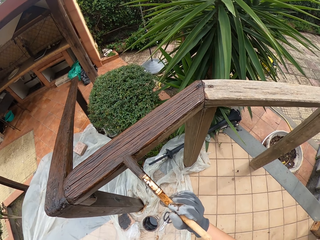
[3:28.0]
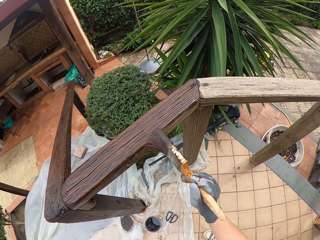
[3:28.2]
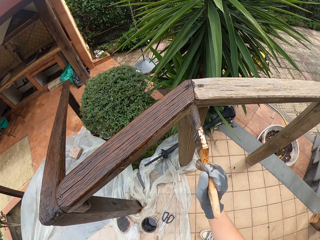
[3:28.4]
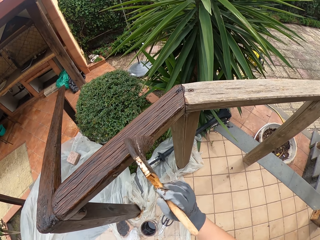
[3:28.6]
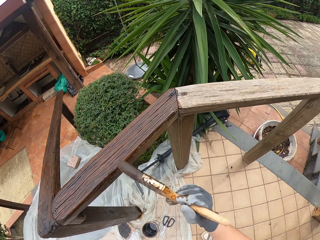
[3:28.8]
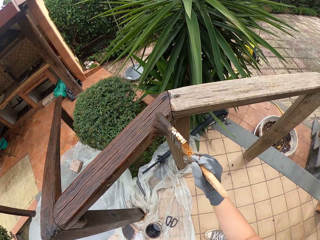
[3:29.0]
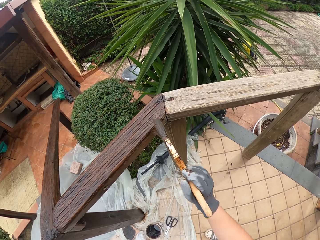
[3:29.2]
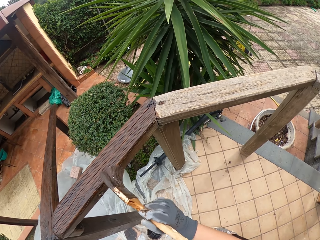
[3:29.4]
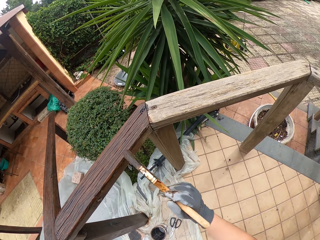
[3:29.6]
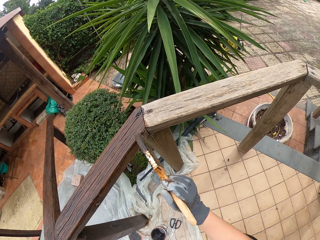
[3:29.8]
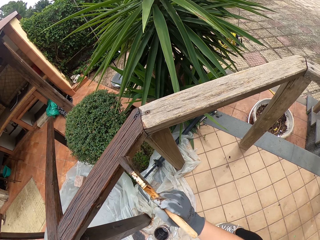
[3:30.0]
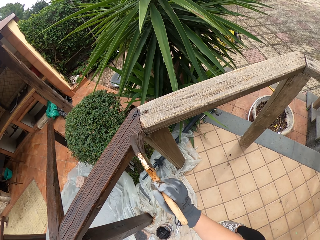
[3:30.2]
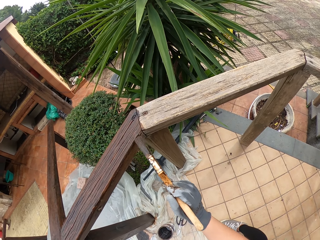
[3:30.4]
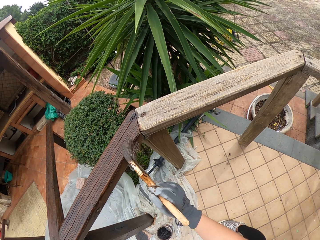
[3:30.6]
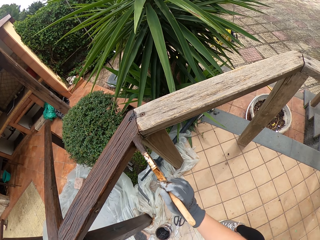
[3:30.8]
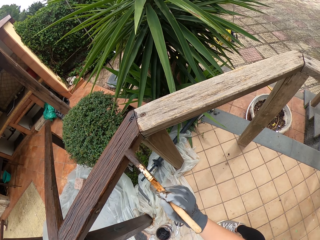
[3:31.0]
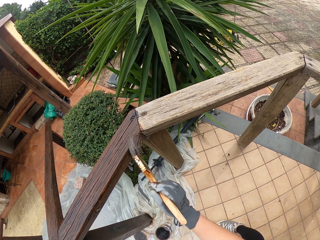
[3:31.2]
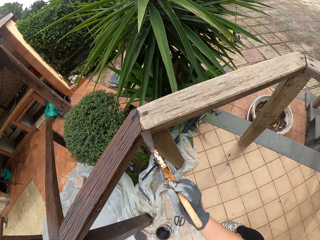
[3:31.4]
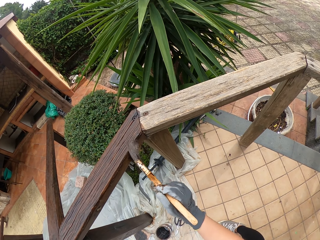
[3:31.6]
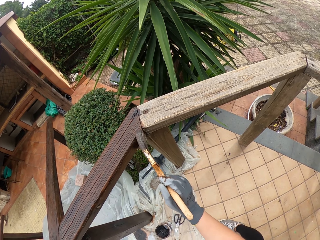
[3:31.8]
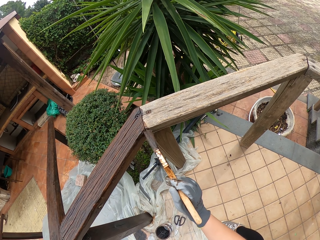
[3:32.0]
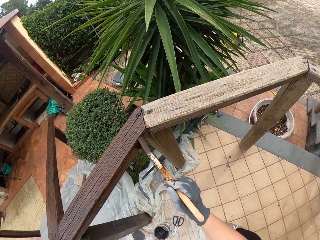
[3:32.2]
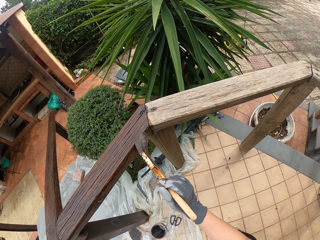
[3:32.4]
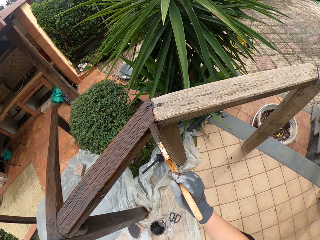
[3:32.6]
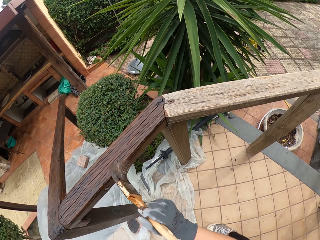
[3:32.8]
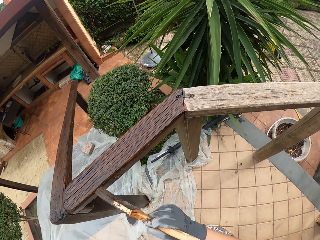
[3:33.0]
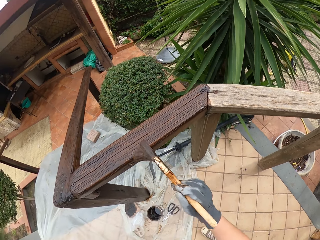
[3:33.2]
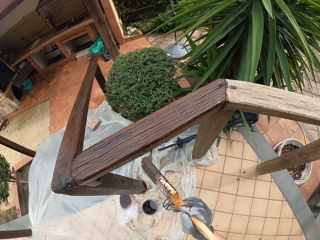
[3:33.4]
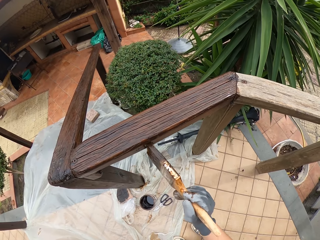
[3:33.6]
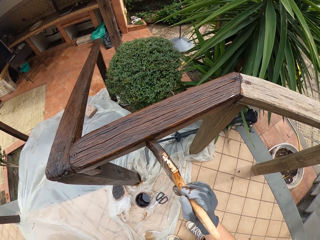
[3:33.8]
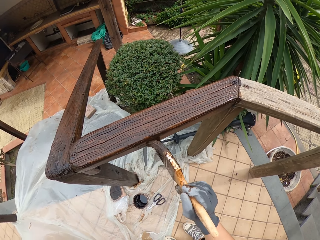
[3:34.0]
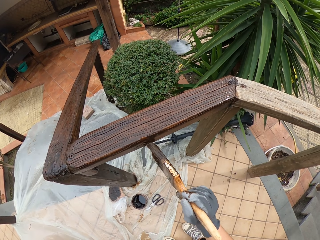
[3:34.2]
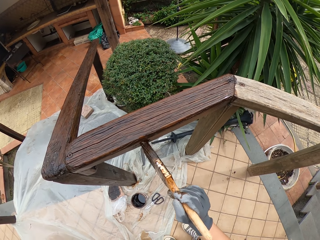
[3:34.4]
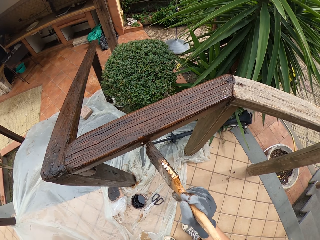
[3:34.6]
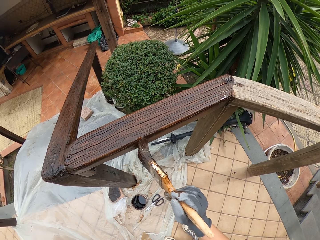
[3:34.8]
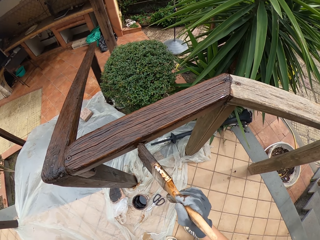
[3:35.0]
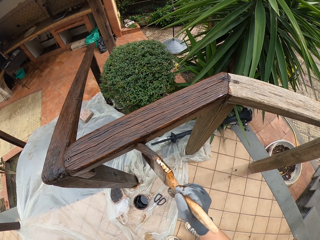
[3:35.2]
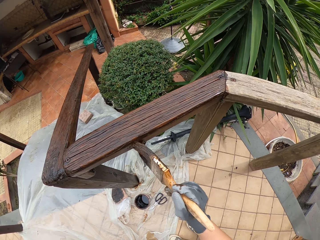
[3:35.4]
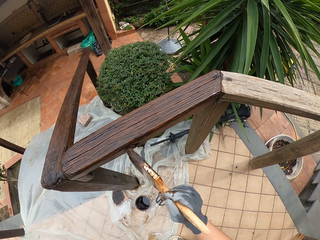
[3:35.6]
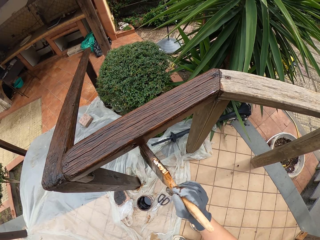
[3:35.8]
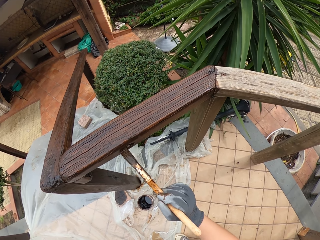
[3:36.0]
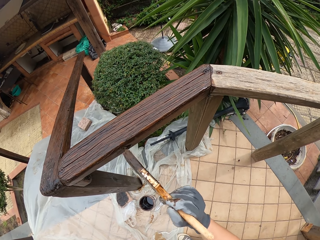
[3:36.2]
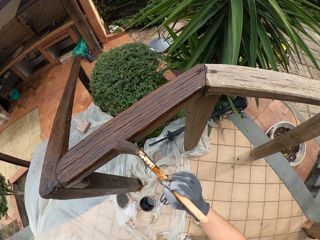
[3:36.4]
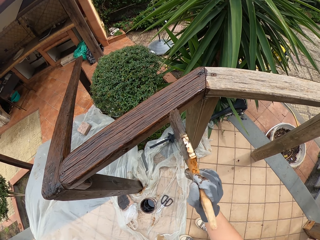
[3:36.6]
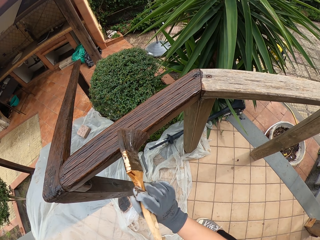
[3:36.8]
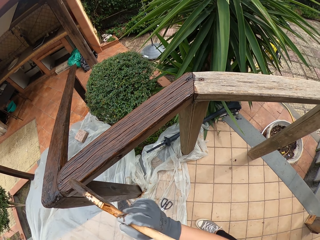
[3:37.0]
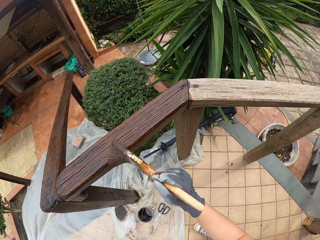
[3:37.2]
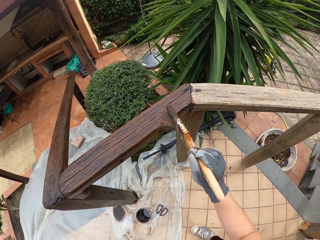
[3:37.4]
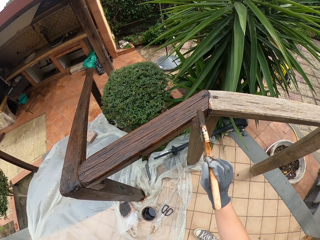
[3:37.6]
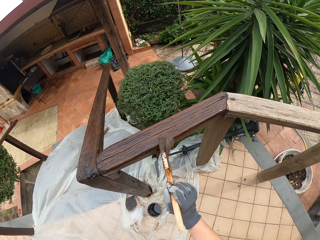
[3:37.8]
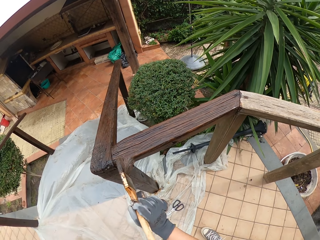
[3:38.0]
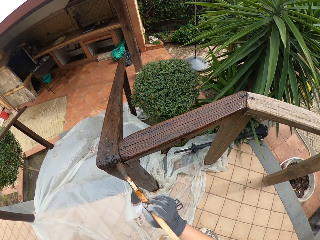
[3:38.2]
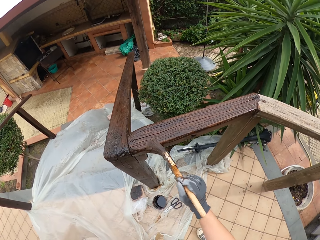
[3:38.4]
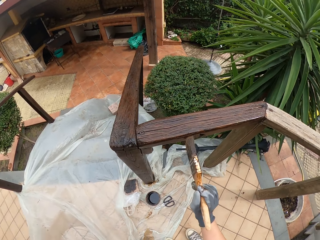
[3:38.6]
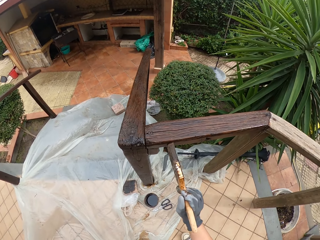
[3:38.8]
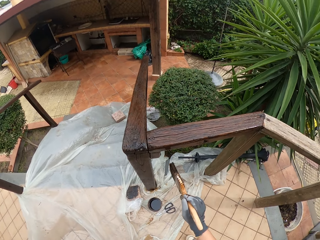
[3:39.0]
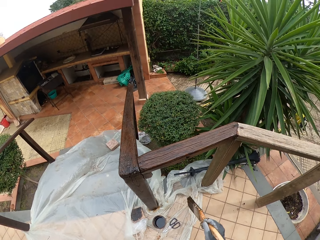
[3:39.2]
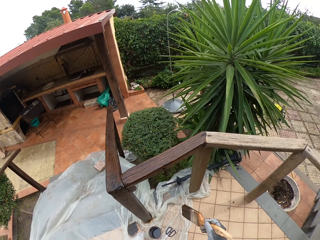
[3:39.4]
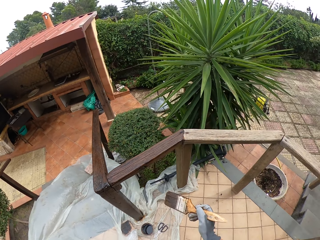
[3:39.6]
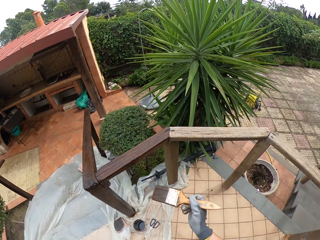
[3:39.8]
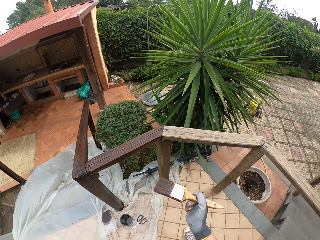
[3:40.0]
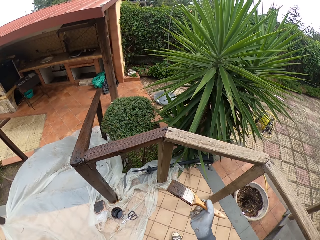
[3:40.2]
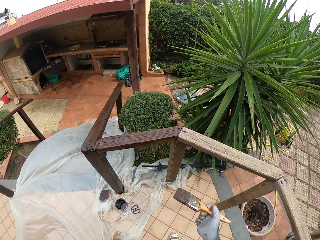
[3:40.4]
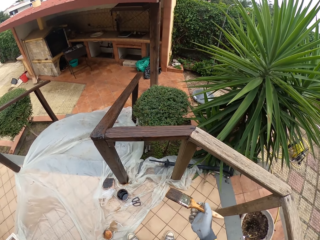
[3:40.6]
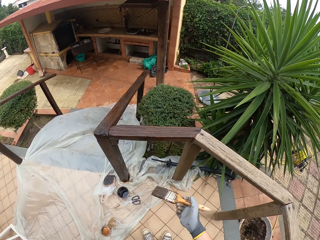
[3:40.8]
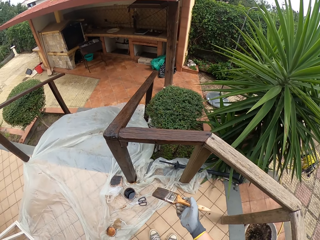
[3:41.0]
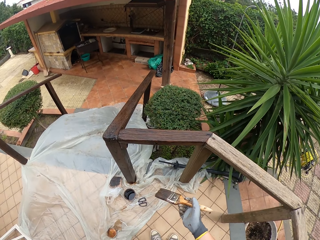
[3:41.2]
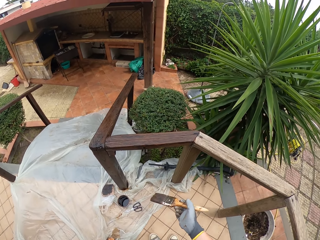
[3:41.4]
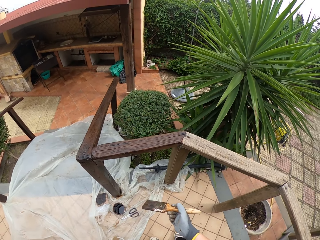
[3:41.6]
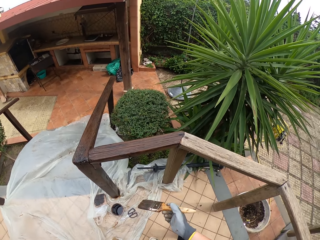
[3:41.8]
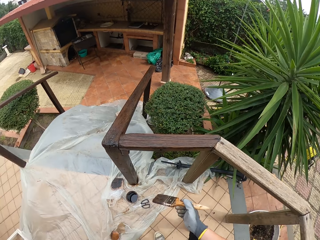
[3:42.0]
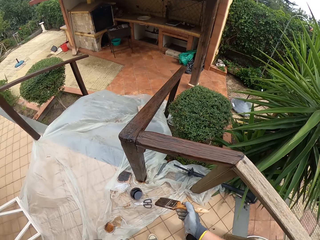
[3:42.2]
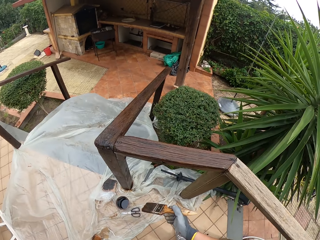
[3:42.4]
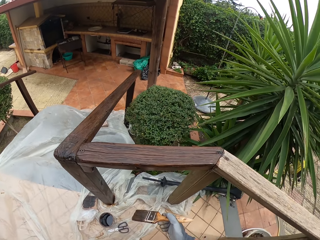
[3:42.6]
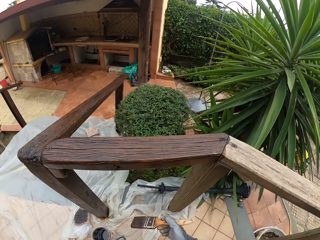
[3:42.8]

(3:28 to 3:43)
The camera wearer holds the brush with his right hand. He stops to paint. He views the porch railing.

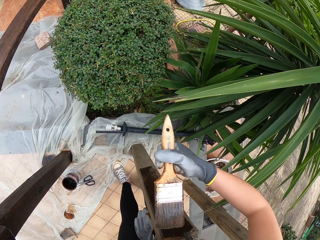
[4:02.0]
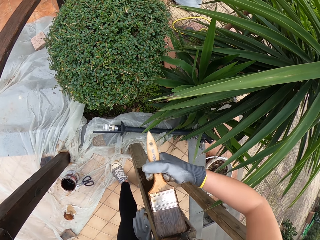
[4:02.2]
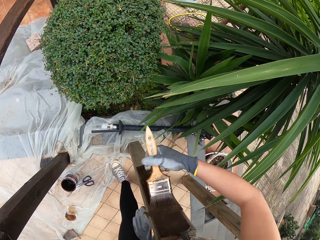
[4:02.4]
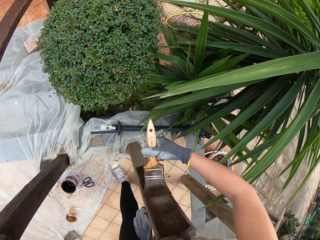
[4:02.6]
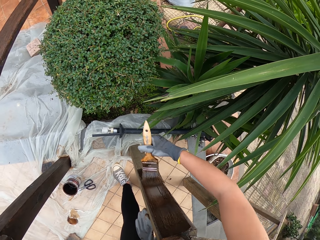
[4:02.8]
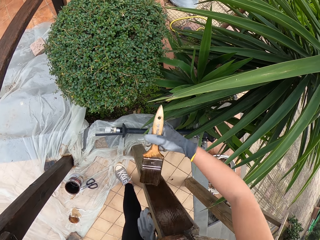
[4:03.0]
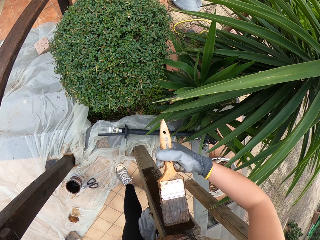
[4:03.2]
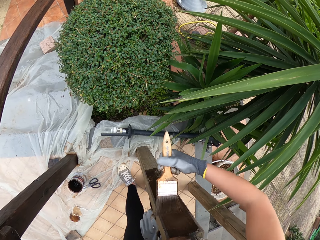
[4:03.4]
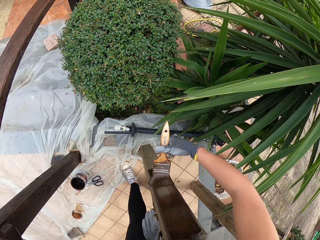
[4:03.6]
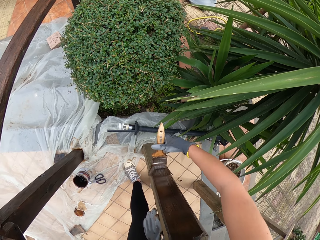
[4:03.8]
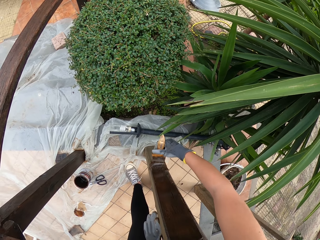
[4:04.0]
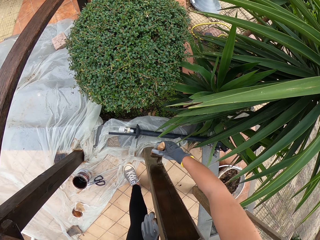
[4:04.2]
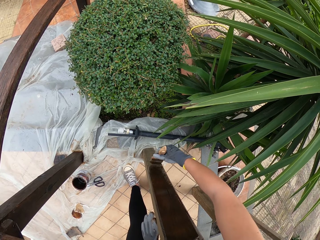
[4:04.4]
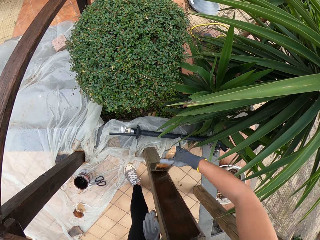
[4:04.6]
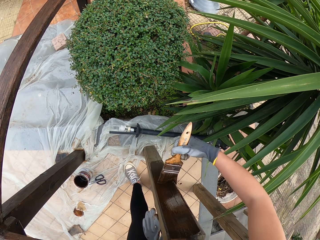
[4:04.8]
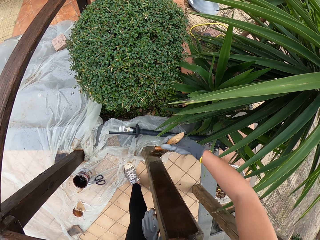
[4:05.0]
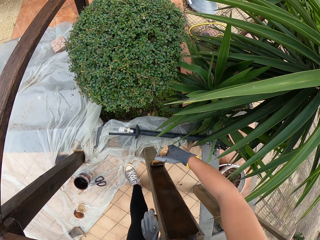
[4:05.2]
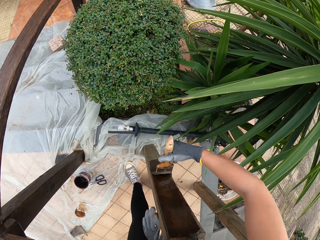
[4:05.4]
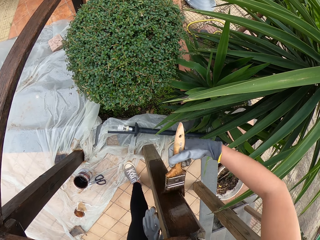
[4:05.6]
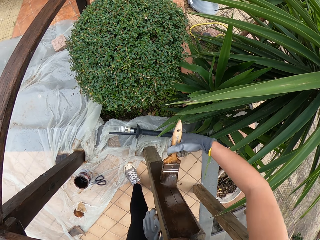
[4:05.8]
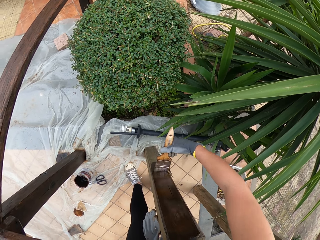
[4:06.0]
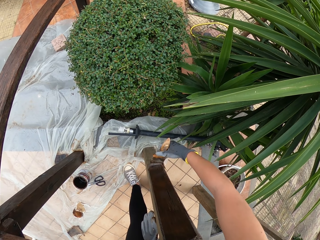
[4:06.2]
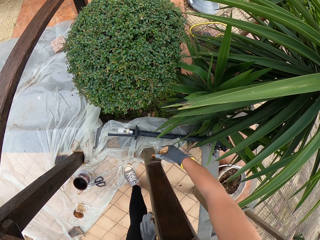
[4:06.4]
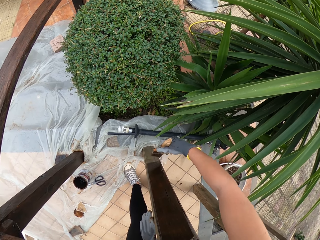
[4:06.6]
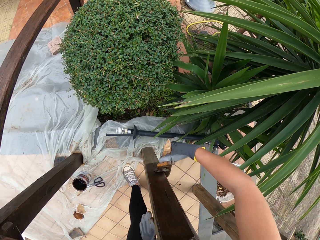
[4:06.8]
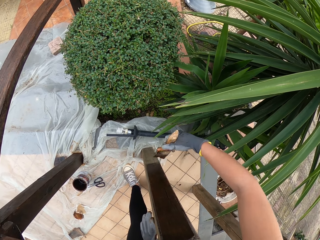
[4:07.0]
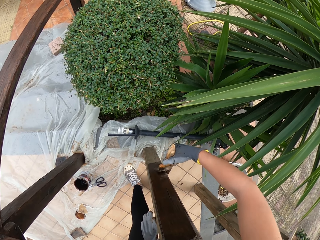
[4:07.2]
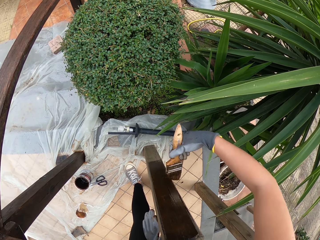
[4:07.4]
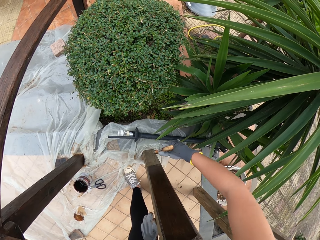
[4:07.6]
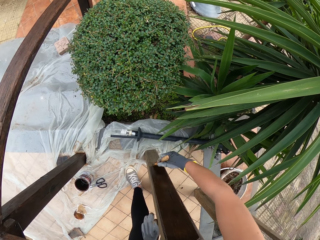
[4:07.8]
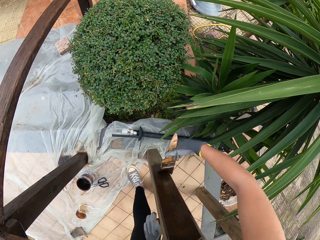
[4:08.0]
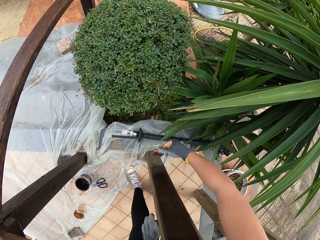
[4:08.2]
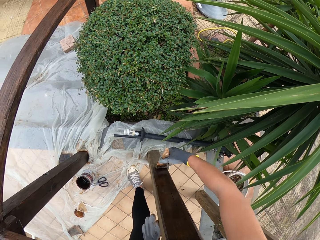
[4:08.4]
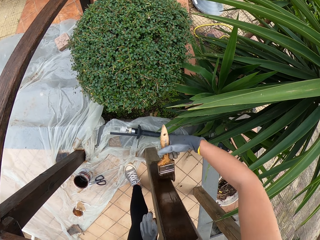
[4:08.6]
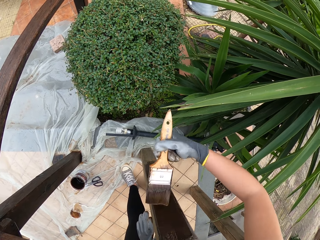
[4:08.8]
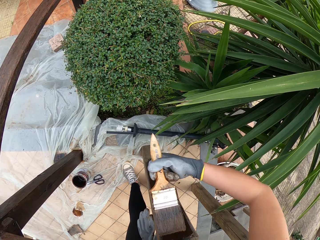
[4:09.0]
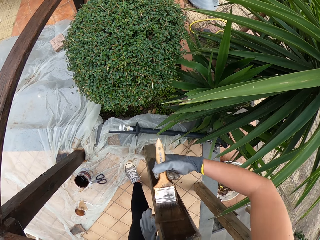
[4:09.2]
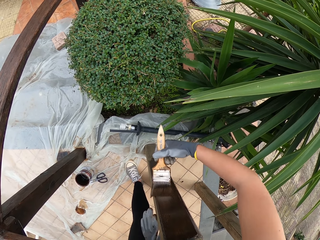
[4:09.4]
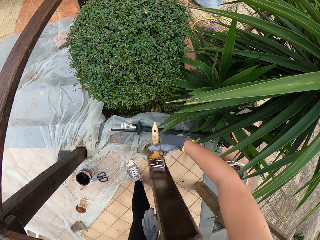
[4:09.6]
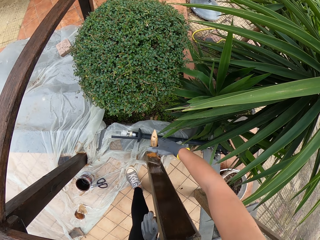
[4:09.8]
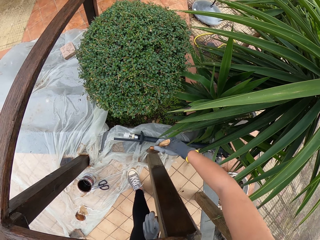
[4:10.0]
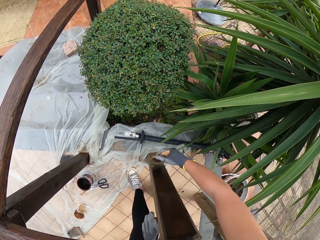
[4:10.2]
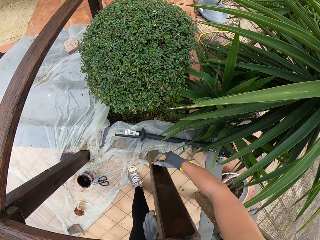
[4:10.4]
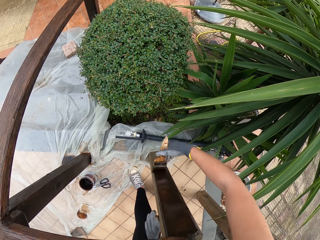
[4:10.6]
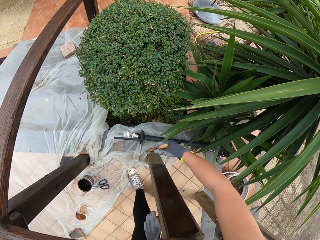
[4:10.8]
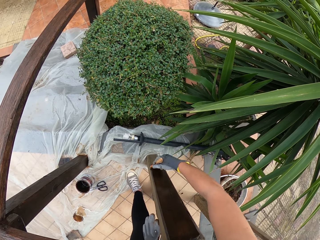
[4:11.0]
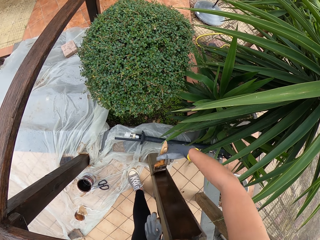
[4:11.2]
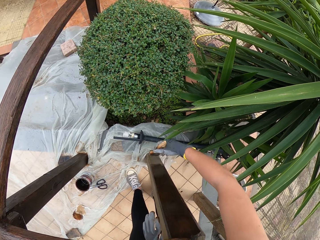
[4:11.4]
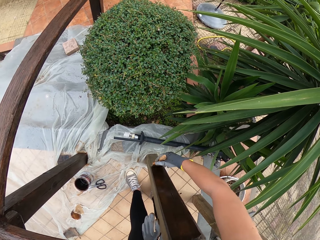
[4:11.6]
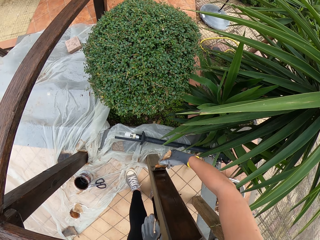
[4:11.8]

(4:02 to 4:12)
The camera wearer touches a plant with the right arm. They touch the plant with the right arm again.
